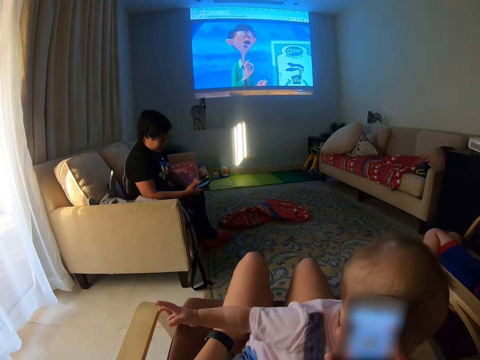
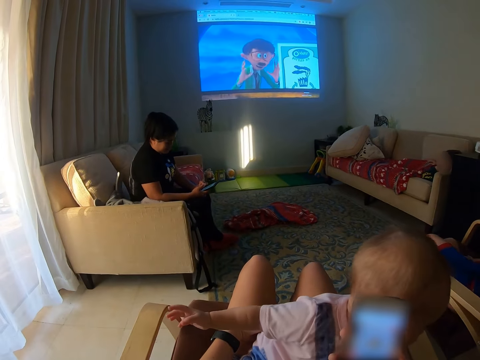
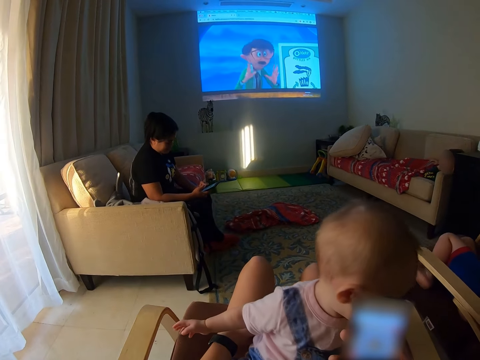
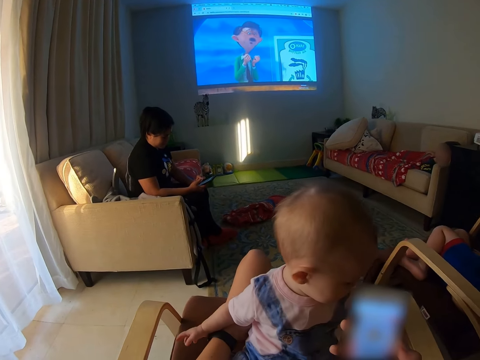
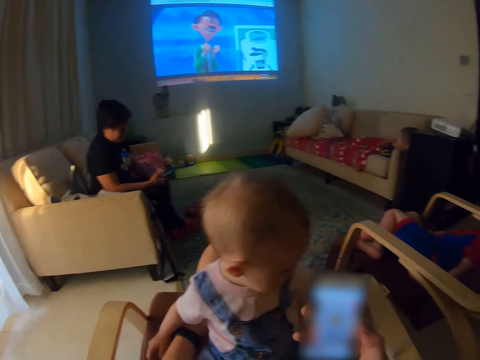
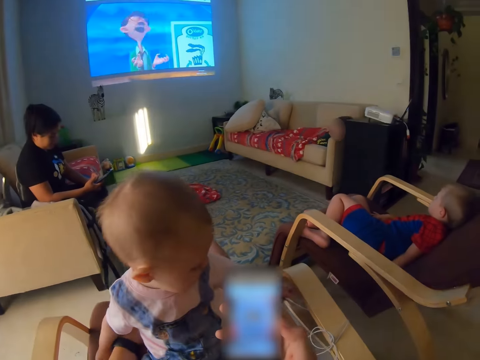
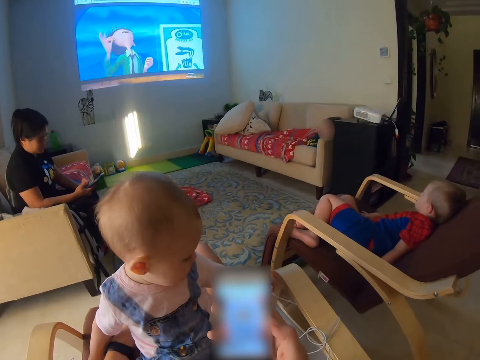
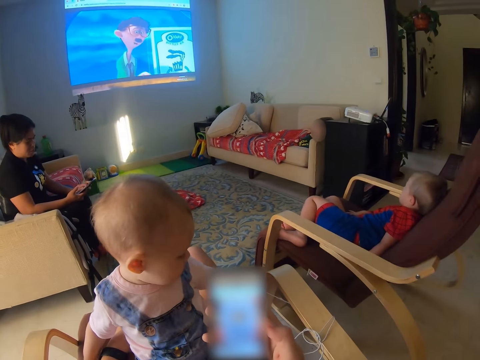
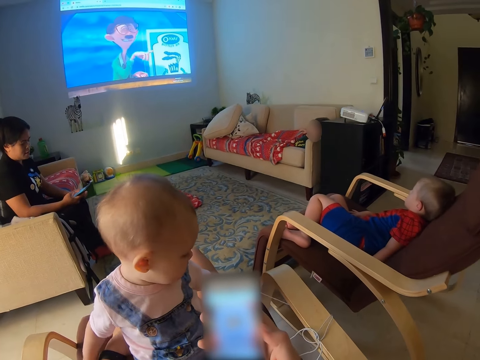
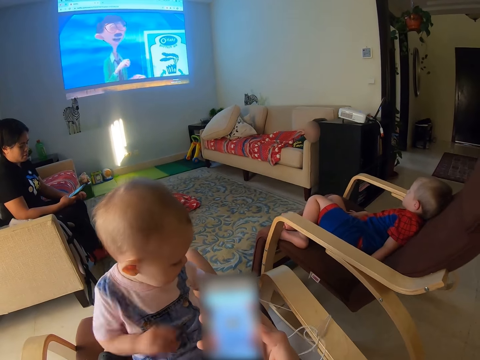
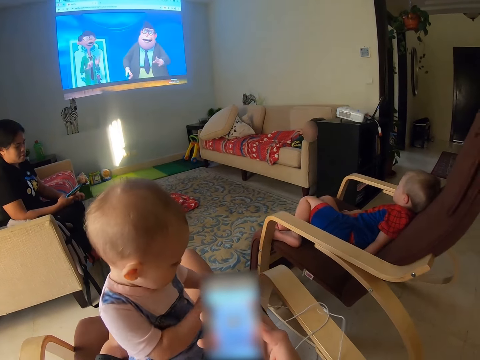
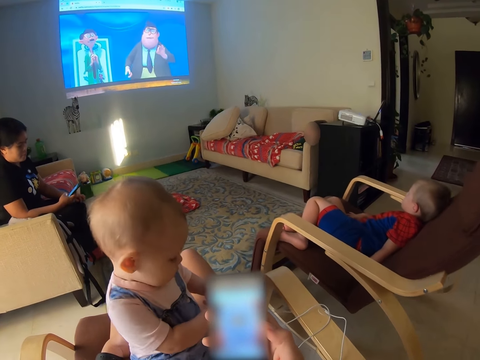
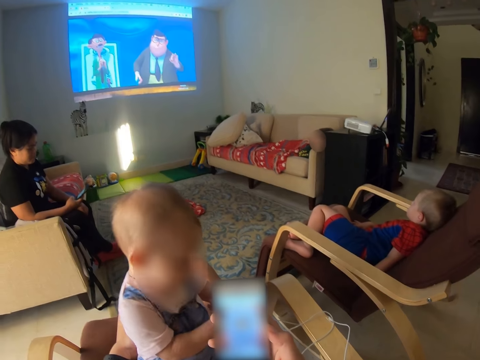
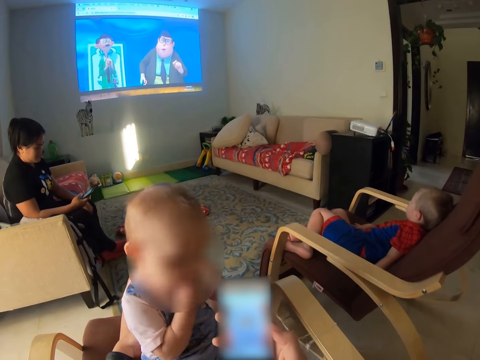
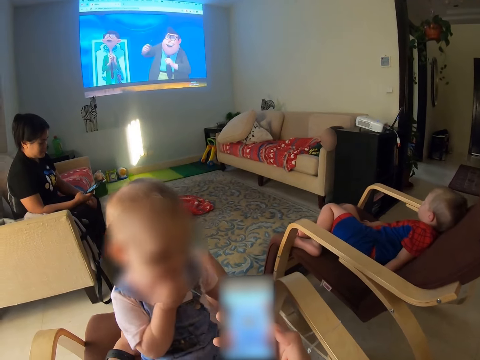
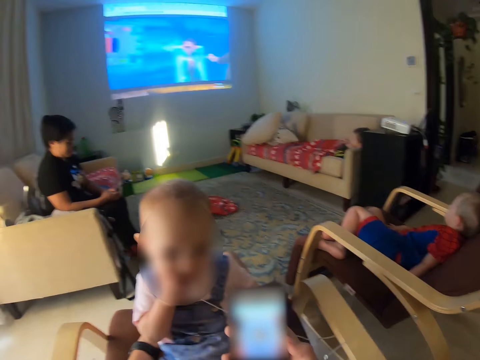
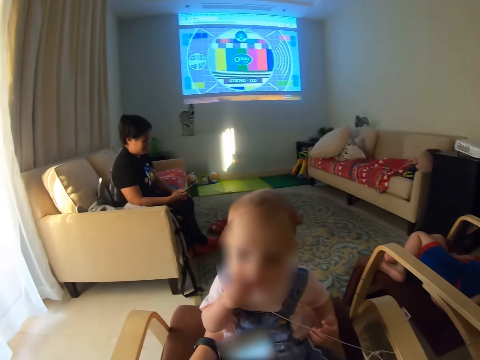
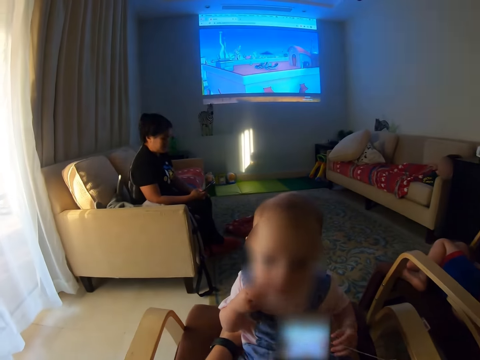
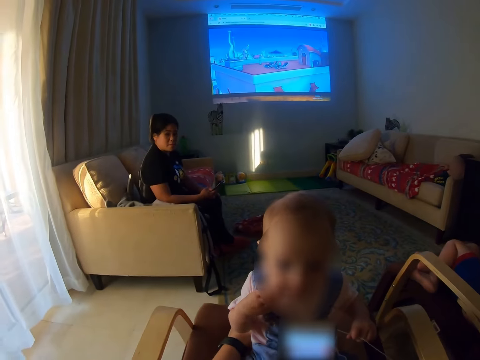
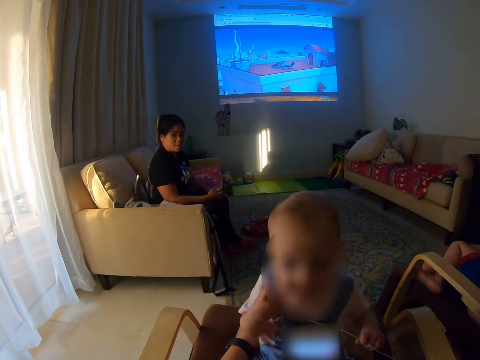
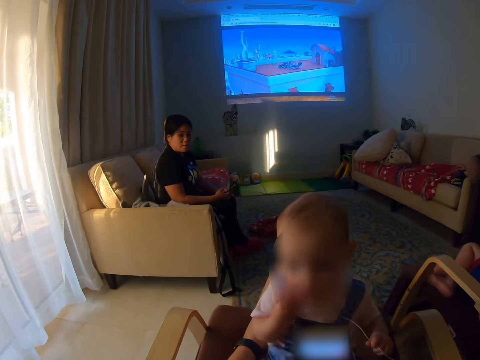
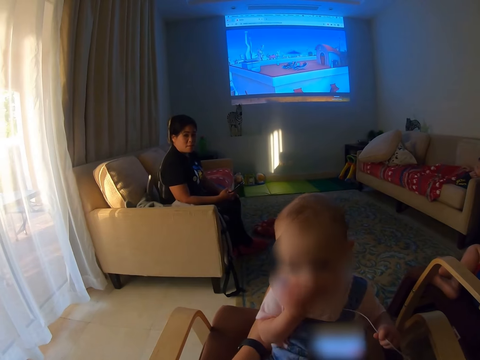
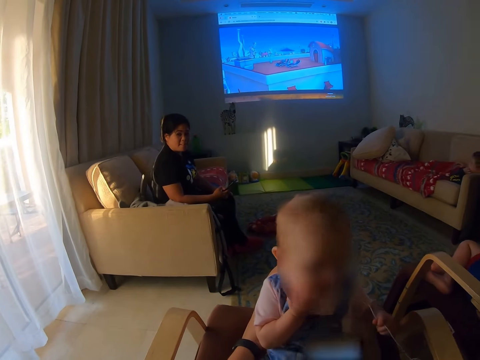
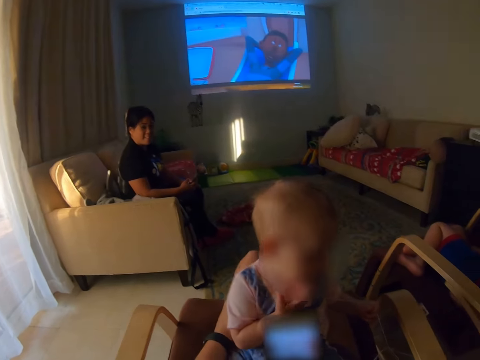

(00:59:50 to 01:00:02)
A child swings on the chair. A baby puts earphones in the mouth.

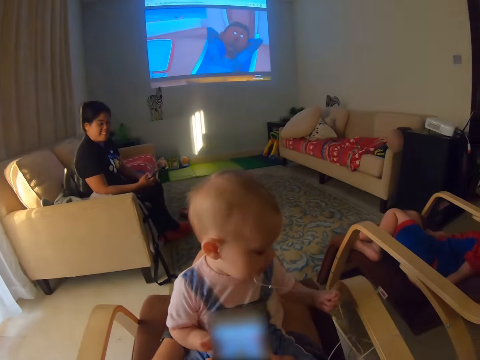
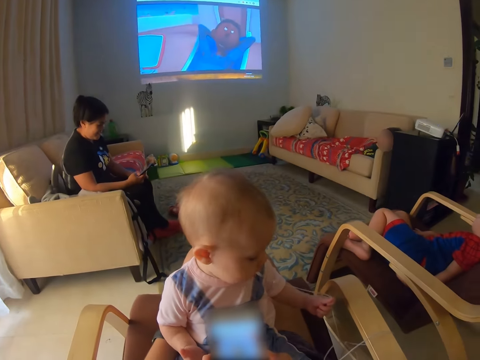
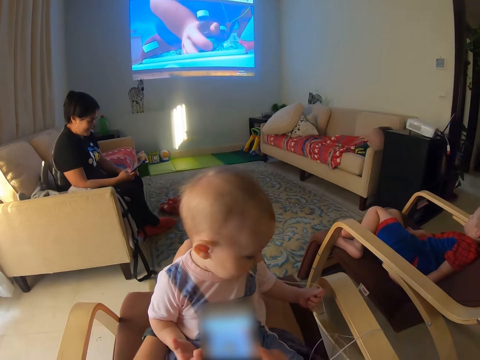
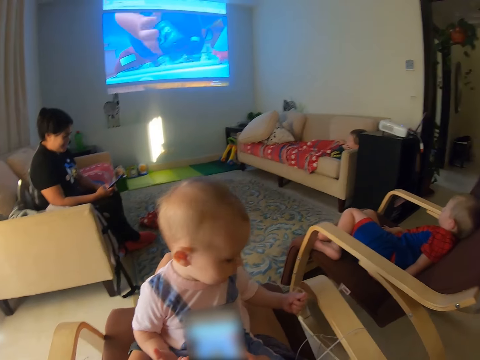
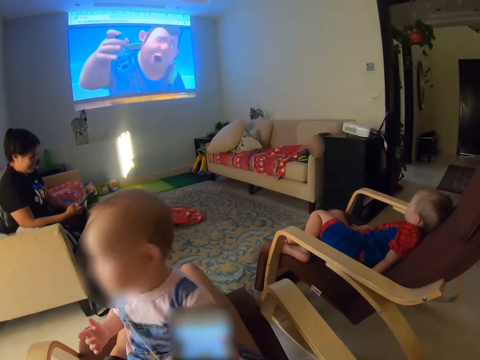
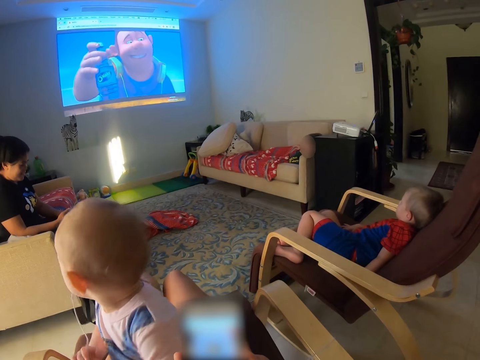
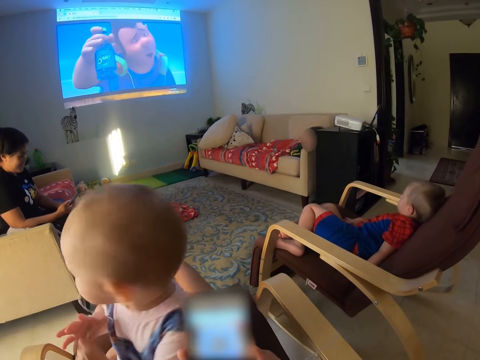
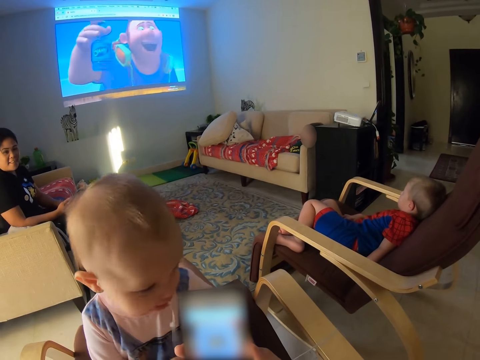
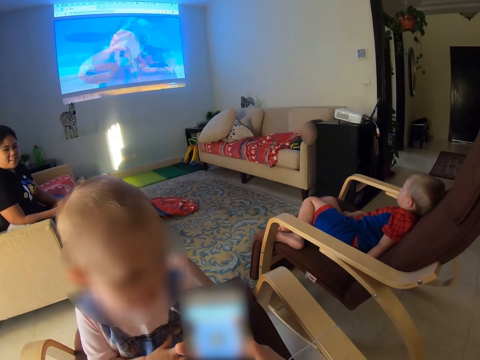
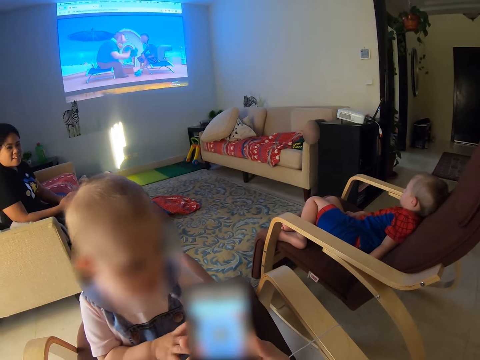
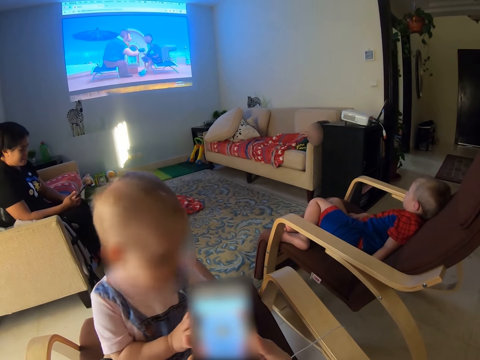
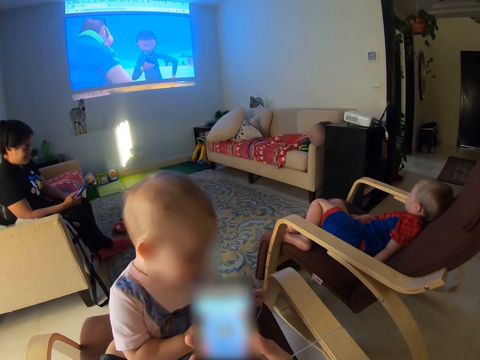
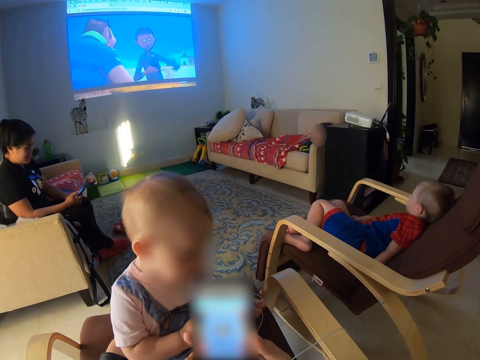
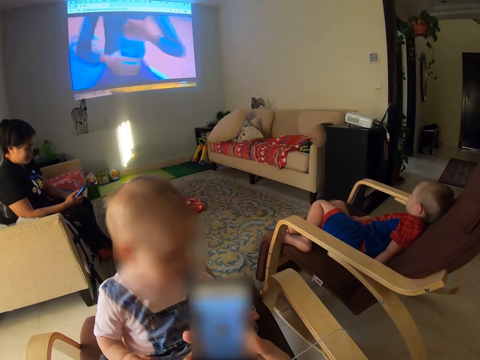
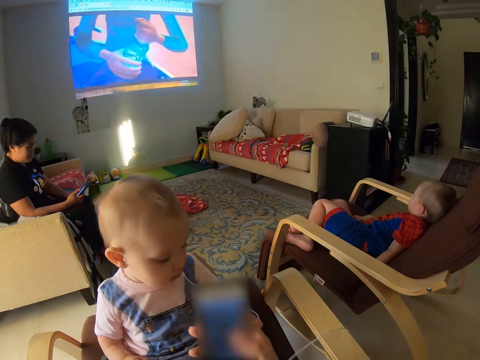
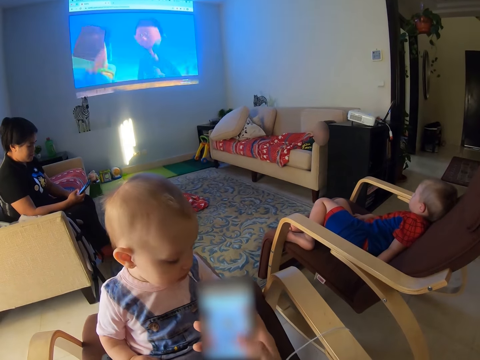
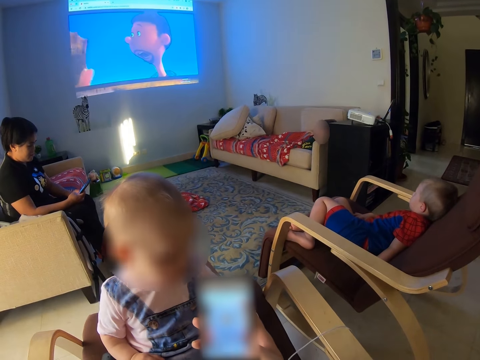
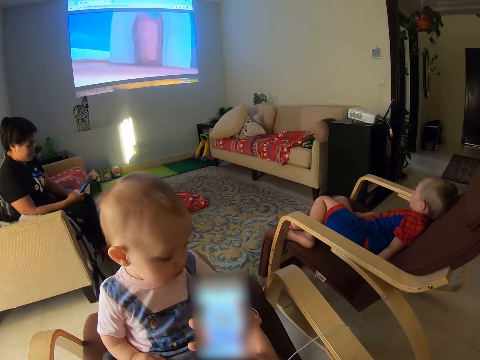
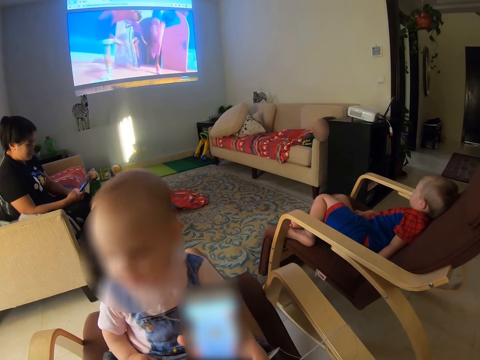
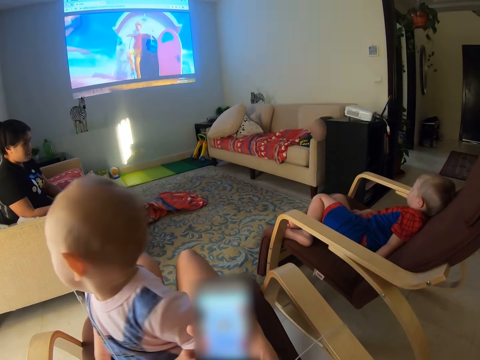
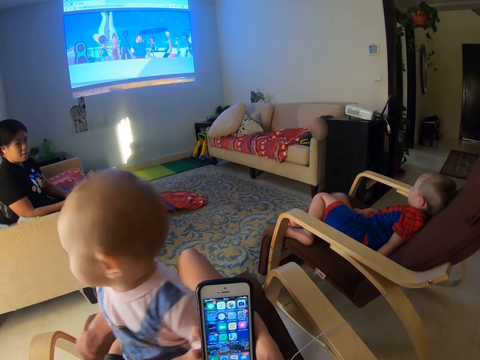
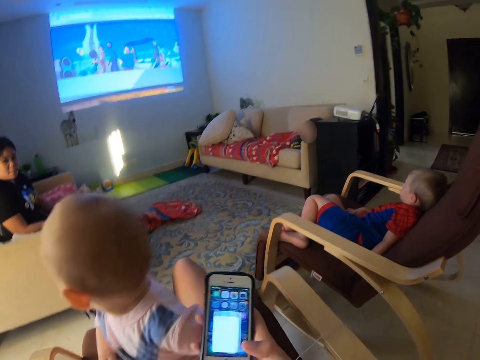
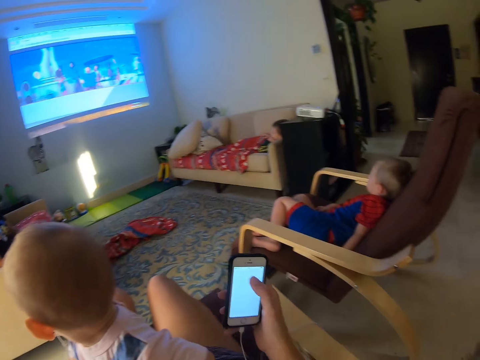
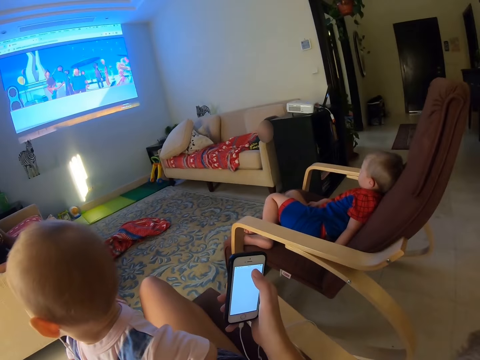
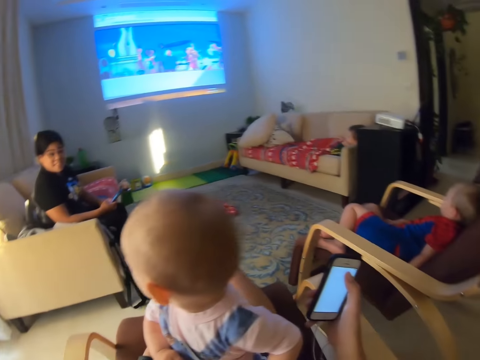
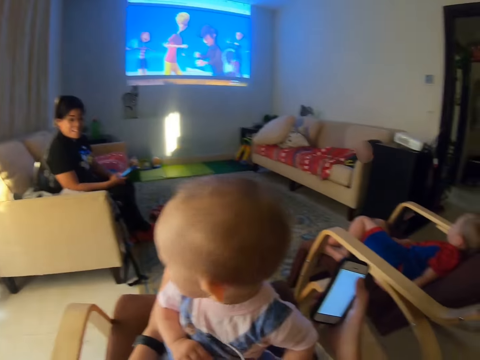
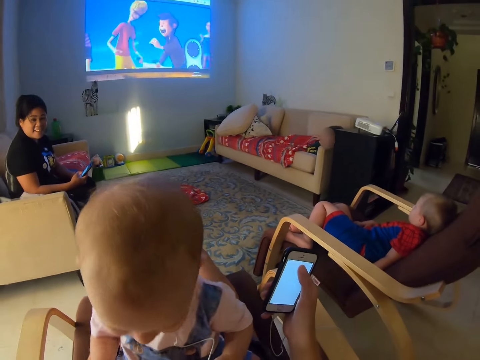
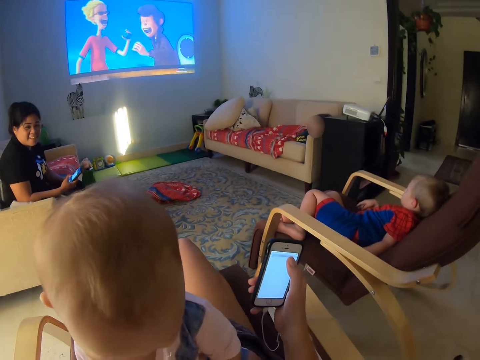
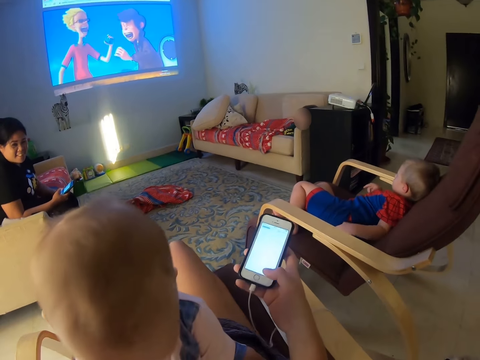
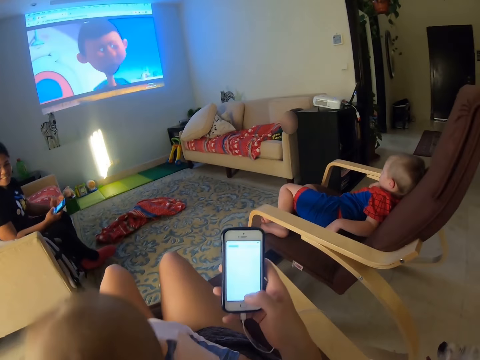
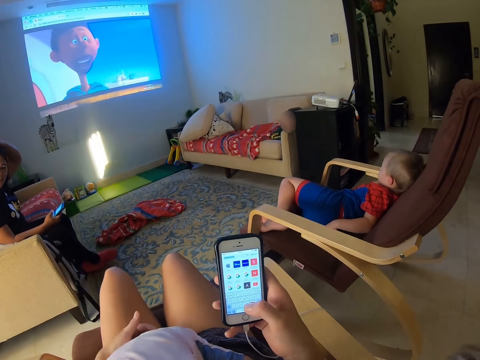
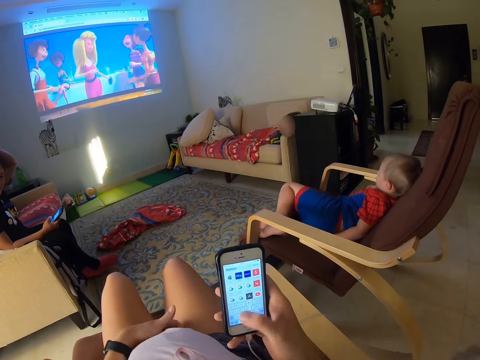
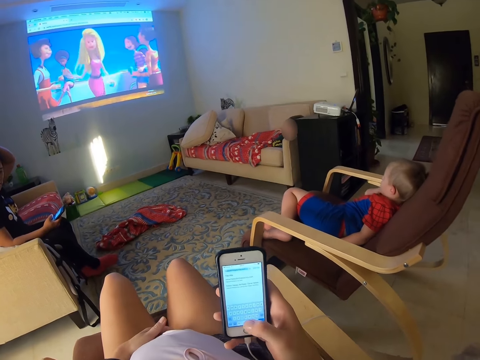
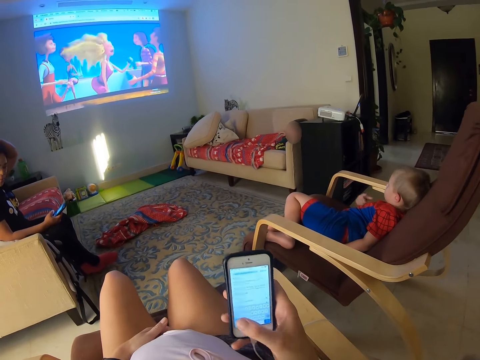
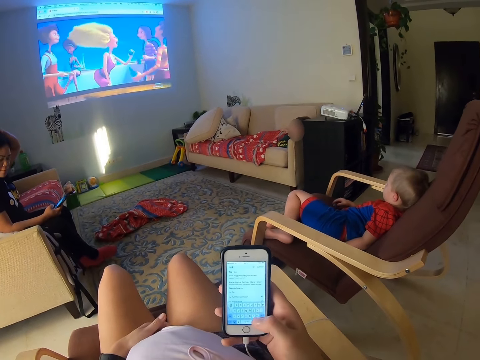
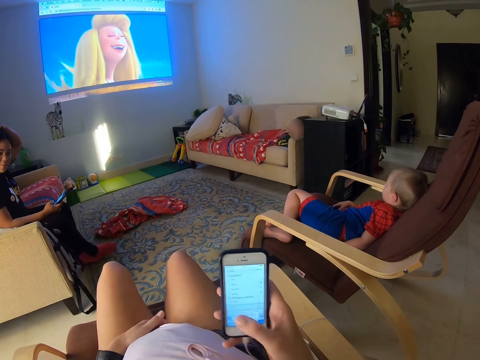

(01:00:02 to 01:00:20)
A baby turns the head. The baby turns the head again. The baby watches a cartoon. The baby looks around. A person talks to the baby. The baby turns the head. The camera wearer scrolls the phone. A lady touches the head.
